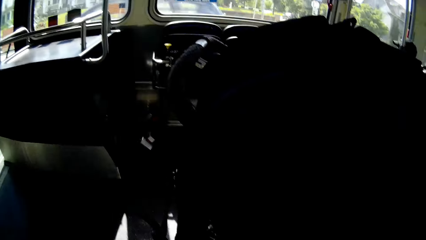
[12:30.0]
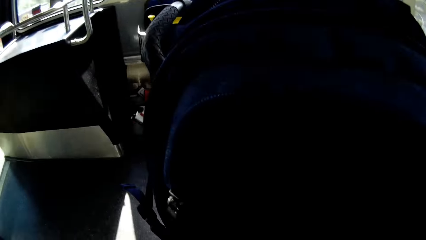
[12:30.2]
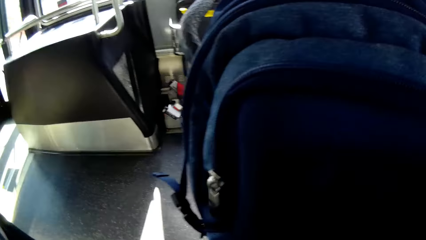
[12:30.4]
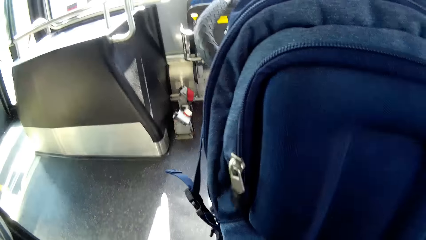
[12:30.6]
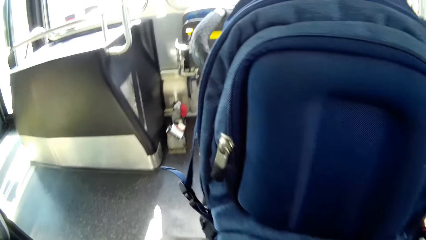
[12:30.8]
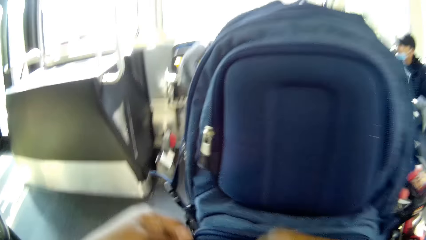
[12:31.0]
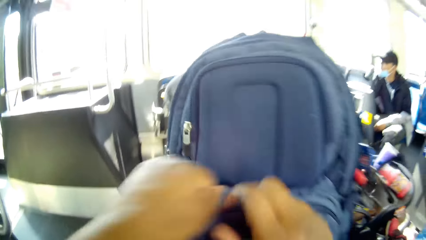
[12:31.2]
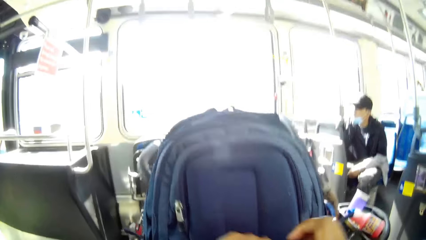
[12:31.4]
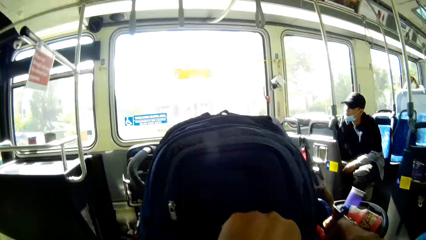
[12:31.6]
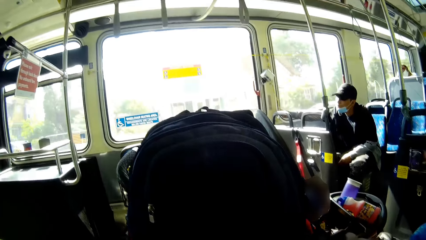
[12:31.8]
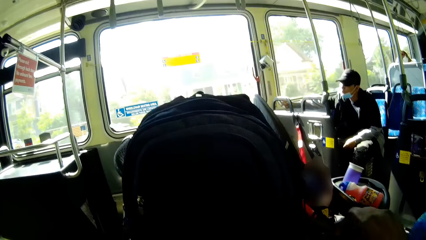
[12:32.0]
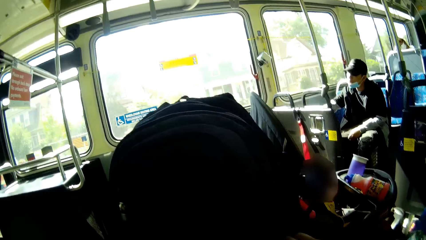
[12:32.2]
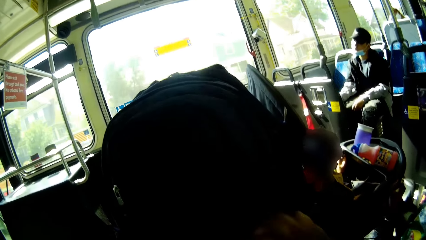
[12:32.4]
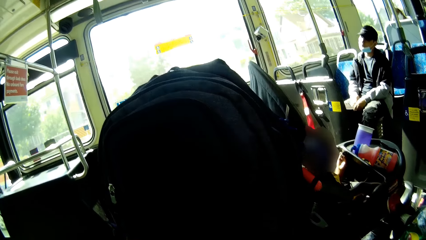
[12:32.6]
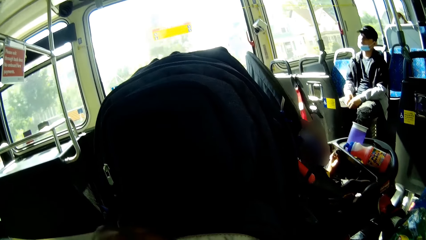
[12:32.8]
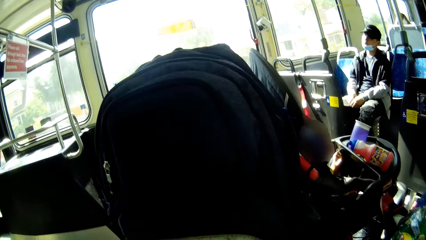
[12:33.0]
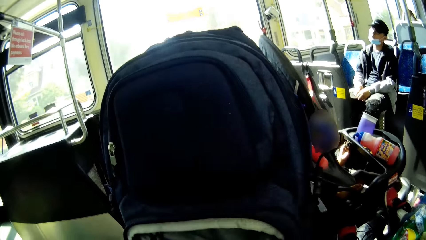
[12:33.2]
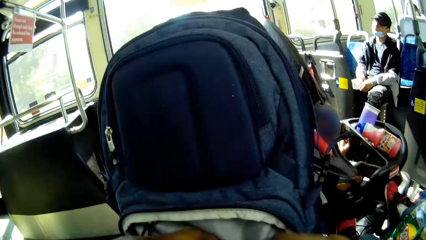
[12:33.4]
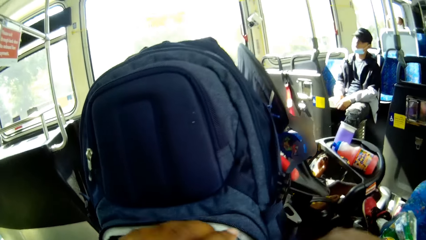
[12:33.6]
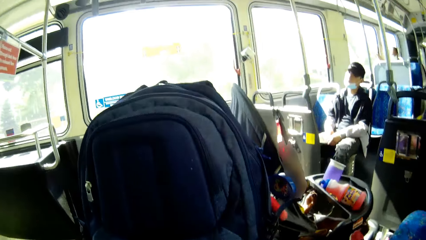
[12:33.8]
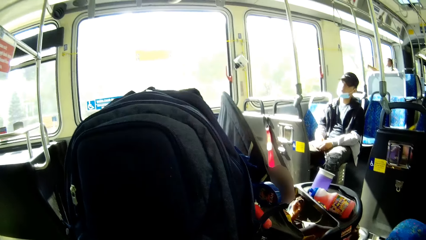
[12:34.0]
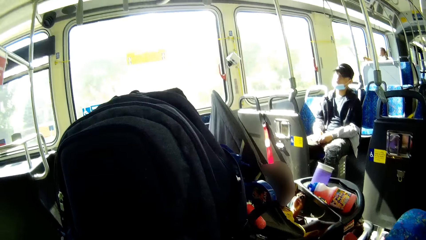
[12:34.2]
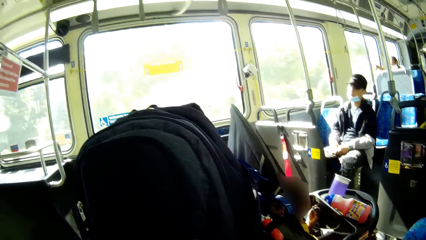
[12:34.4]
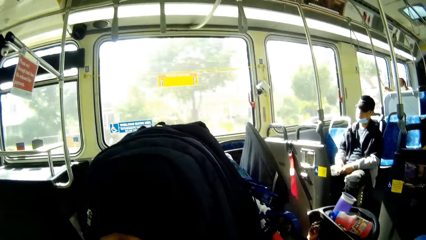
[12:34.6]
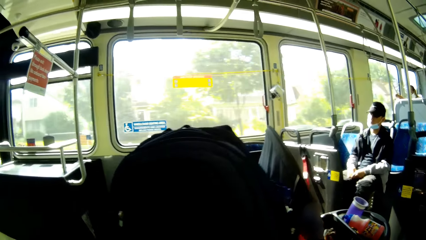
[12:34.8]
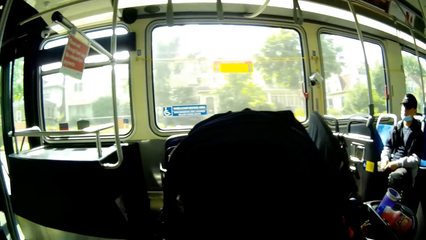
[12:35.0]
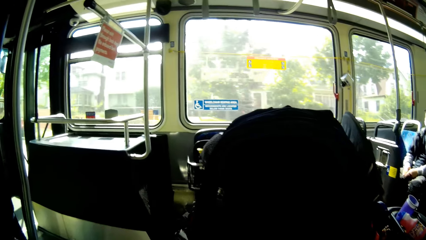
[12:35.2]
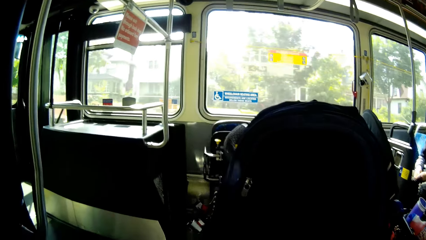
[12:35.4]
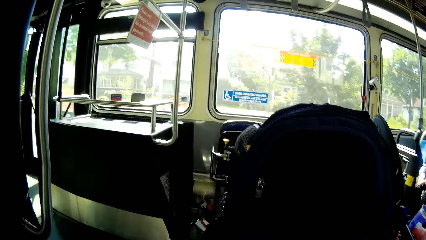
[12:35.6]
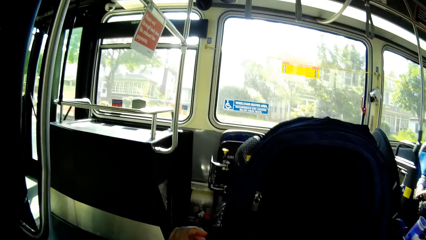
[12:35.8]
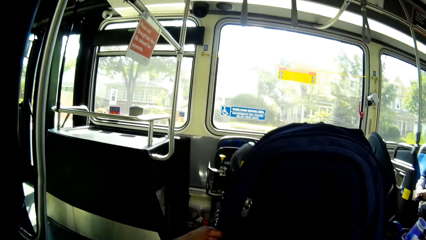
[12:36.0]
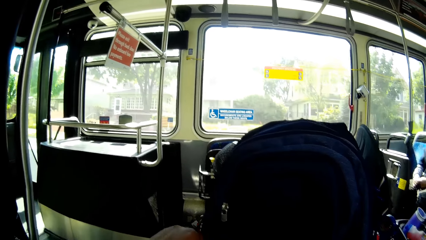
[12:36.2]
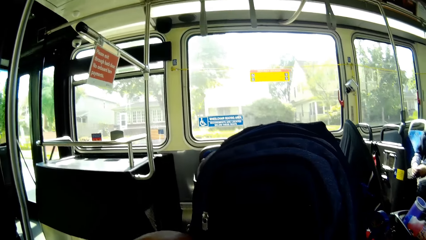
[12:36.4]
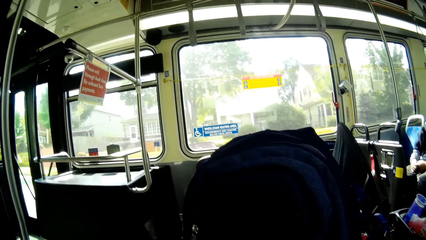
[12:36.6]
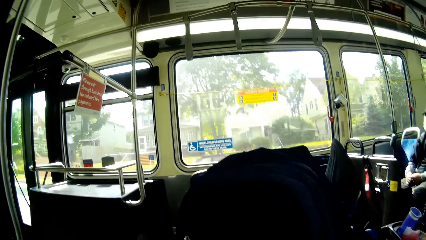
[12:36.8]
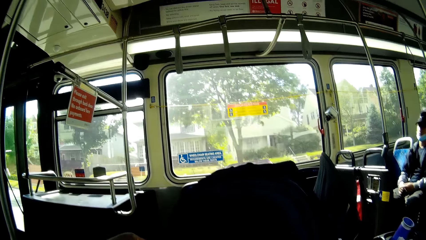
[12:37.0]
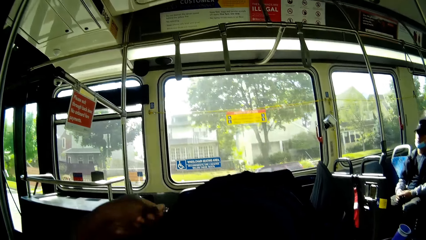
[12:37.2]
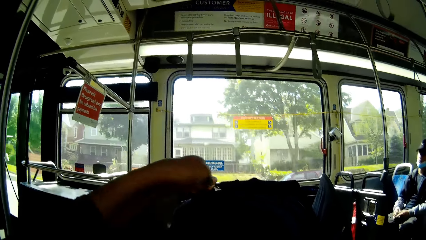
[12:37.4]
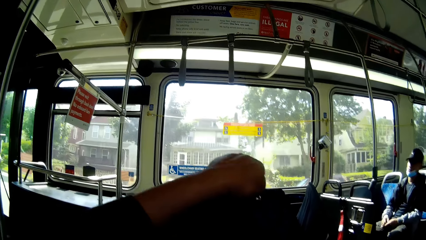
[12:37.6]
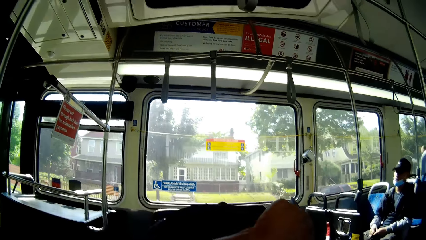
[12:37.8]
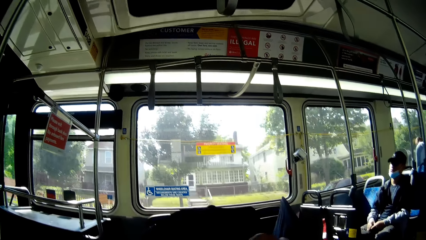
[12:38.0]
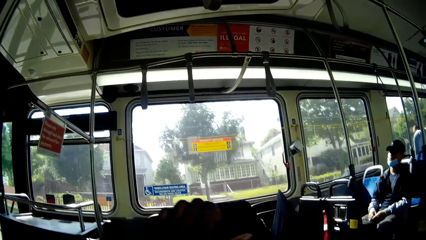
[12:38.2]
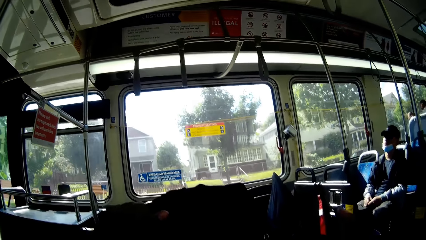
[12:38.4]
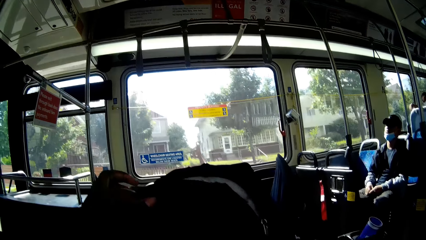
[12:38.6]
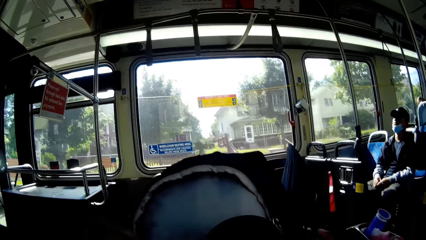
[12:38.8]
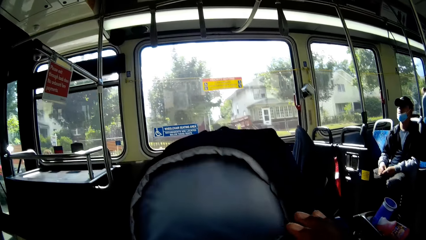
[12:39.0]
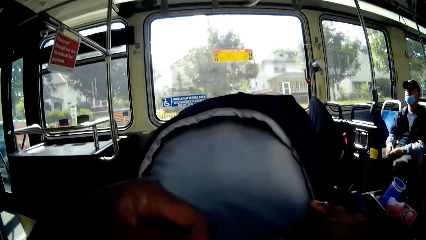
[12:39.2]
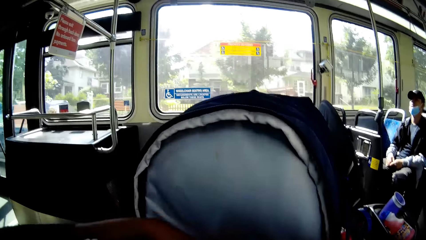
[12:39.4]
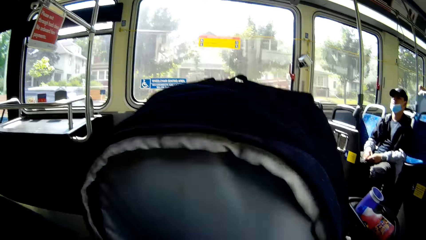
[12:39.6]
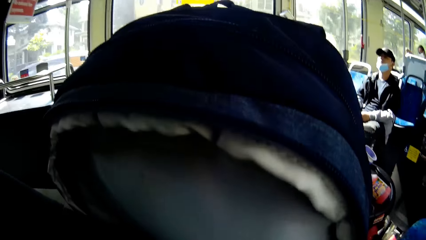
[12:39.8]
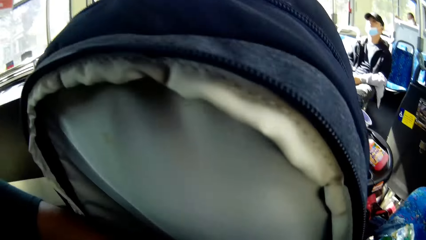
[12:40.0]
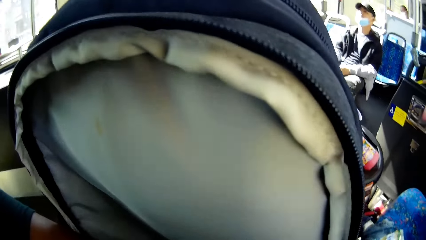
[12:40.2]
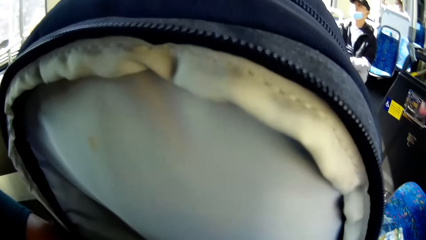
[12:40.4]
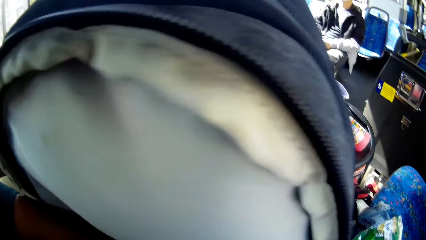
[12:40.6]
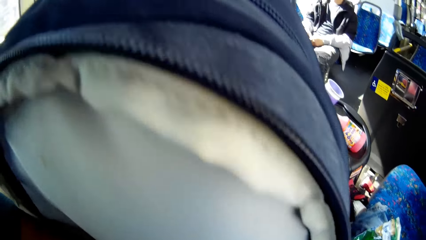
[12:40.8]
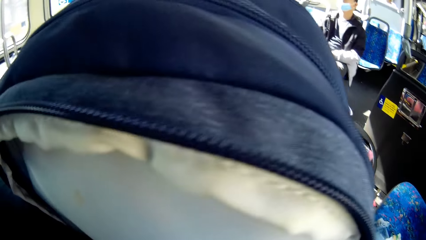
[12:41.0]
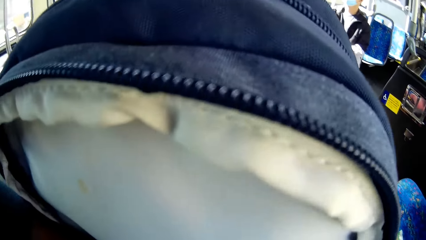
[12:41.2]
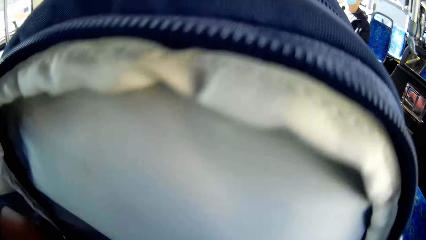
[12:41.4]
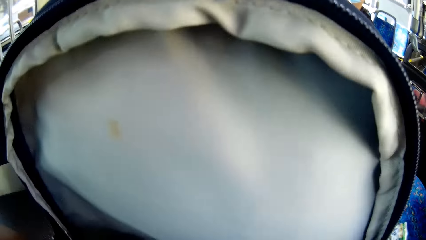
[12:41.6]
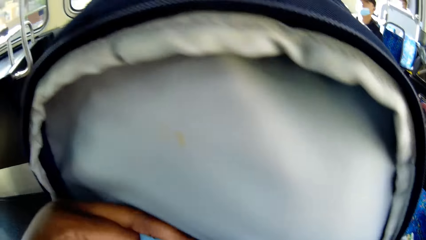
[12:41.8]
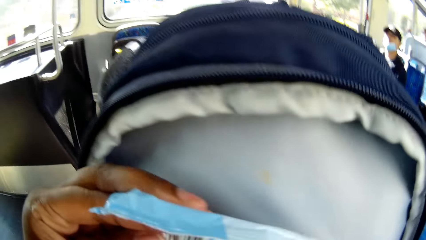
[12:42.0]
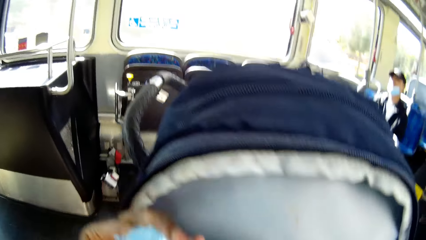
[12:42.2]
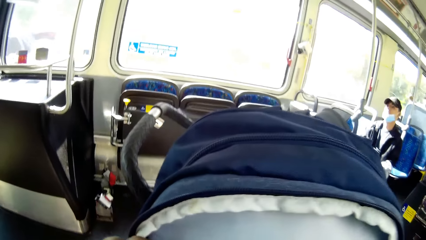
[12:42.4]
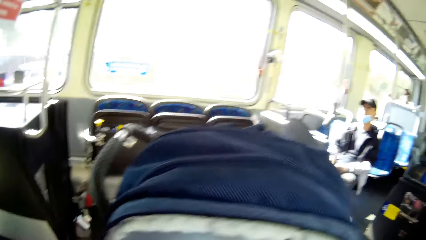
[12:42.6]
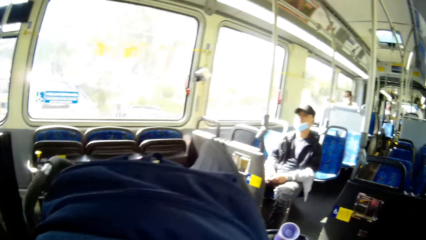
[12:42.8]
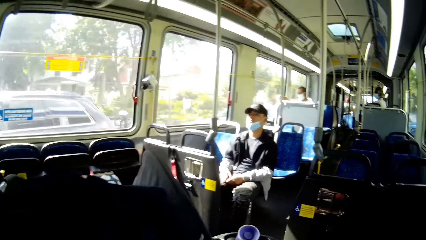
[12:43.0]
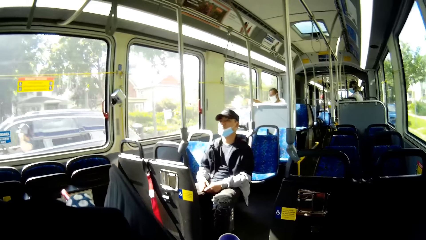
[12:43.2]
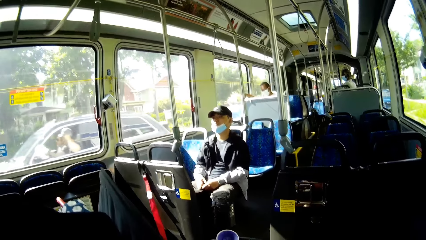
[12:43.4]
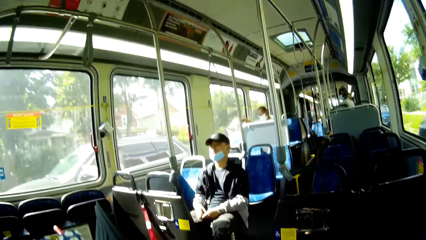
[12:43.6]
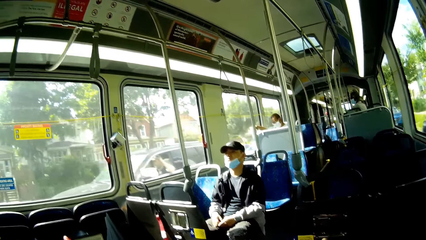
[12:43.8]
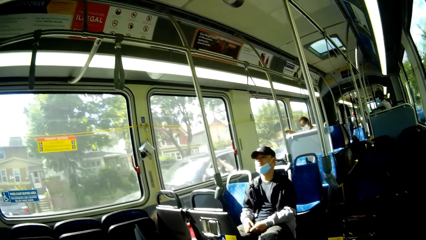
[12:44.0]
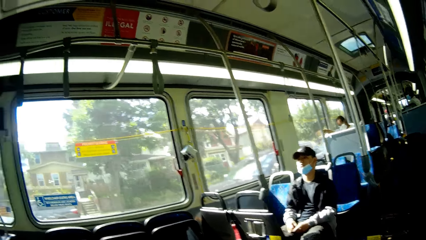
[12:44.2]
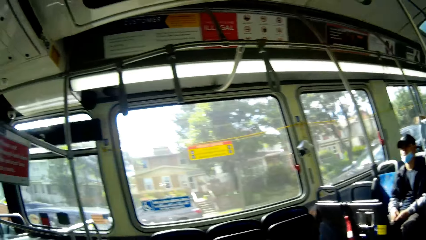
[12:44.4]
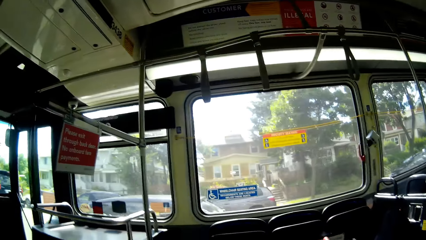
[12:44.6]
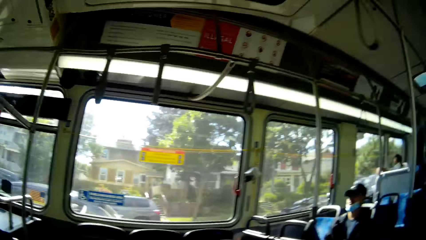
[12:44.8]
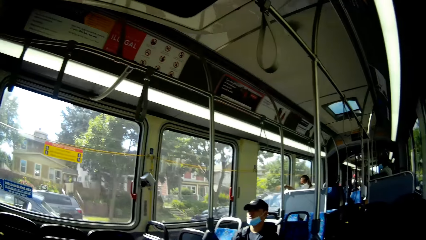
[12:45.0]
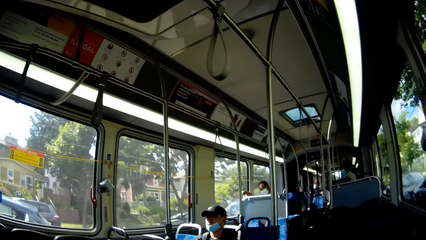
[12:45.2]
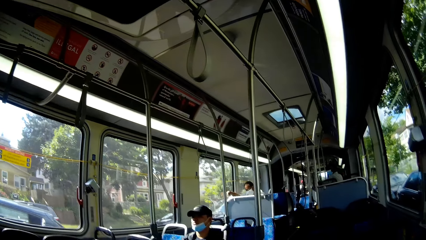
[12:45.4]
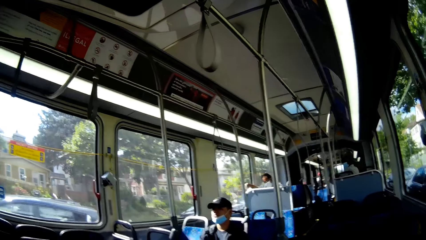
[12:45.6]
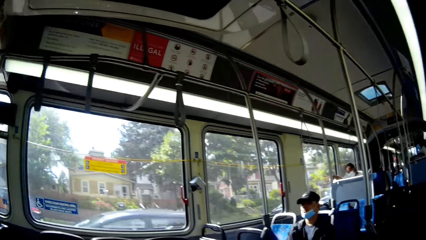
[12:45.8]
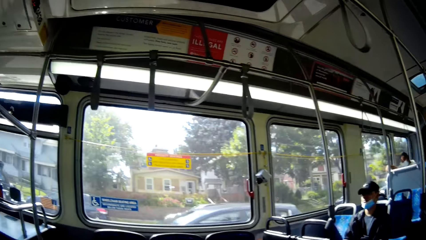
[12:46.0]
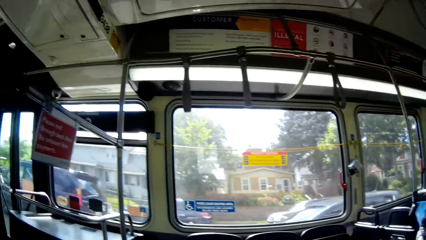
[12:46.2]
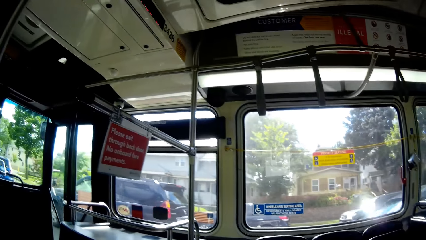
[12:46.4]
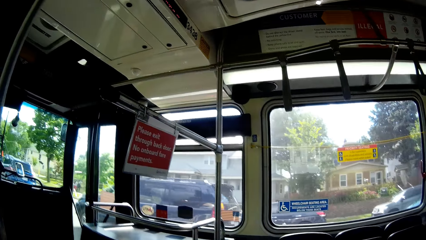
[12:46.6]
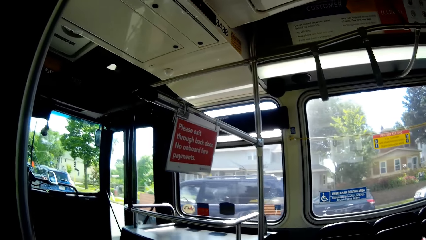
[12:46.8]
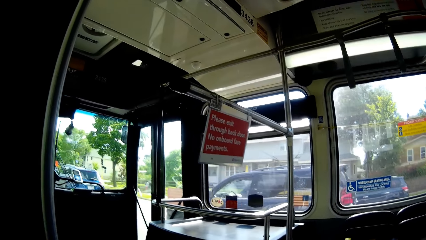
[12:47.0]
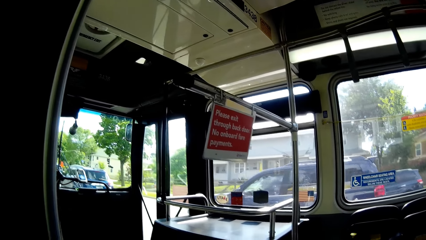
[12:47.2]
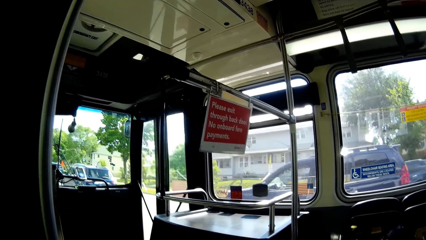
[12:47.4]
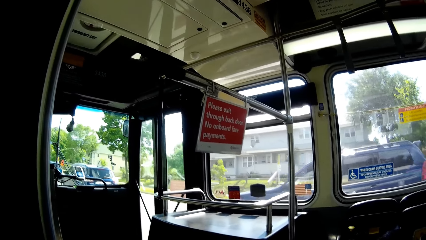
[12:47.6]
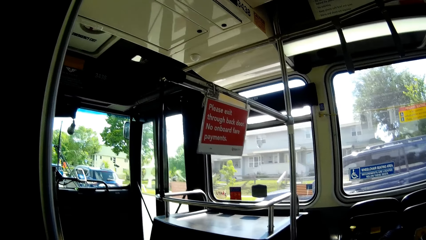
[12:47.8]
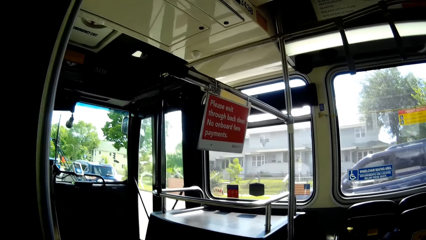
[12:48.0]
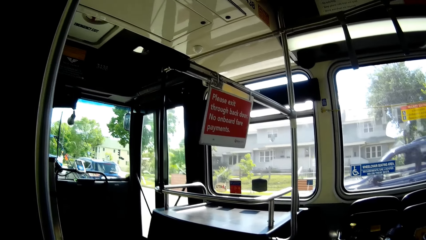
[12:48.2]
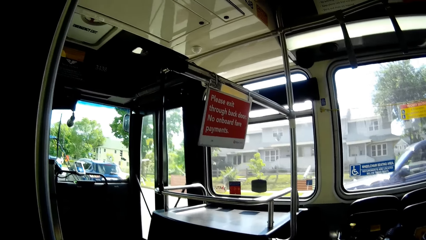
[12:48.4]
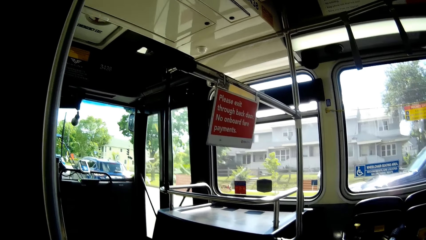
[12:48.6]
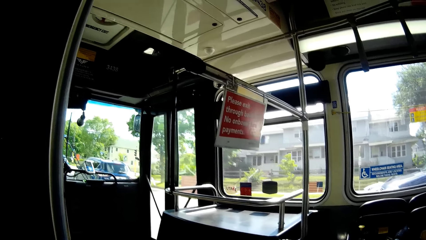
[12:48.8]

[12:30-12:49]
The camera wearer opens the small zipper of a knapsack with her left hand. She rummages through the bag with both hands. She closes the small zipper with her left hand. She opens the big zipper of the knapsack with her left hand. She picks a pack of wipes out of the big compartment with her left hand.
